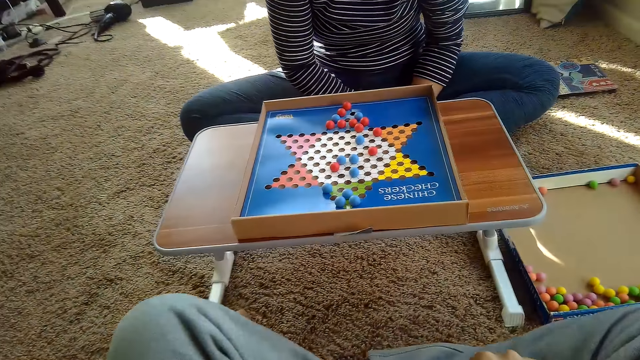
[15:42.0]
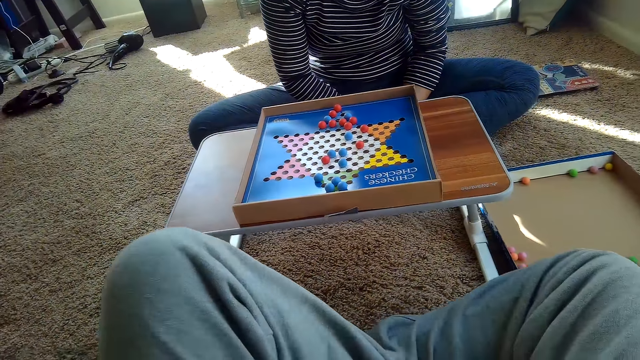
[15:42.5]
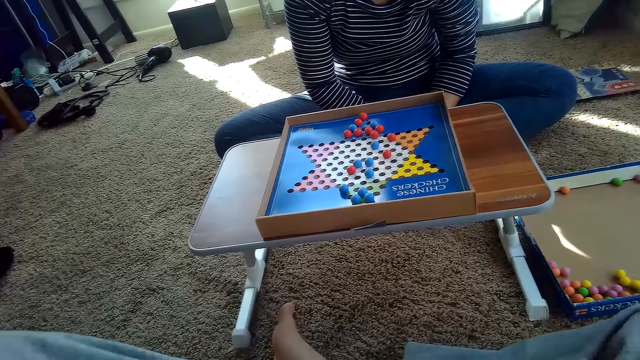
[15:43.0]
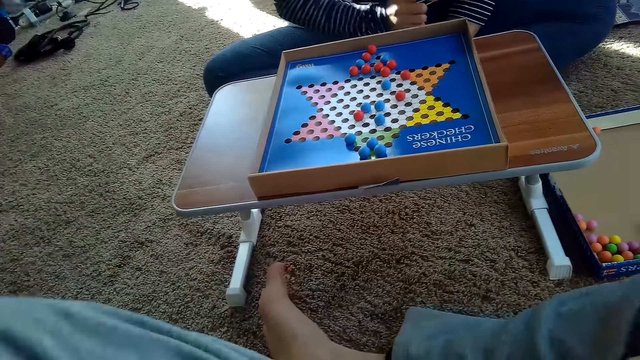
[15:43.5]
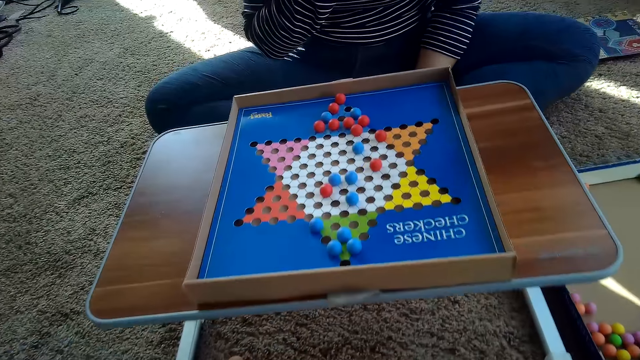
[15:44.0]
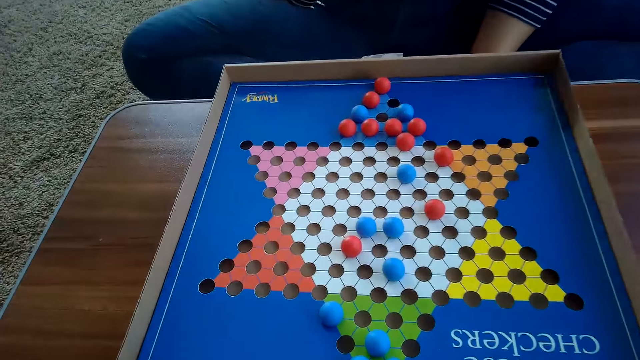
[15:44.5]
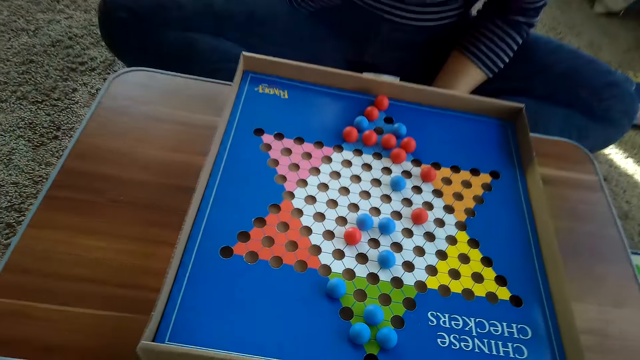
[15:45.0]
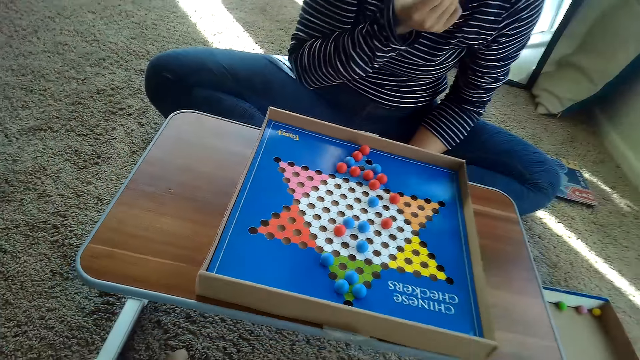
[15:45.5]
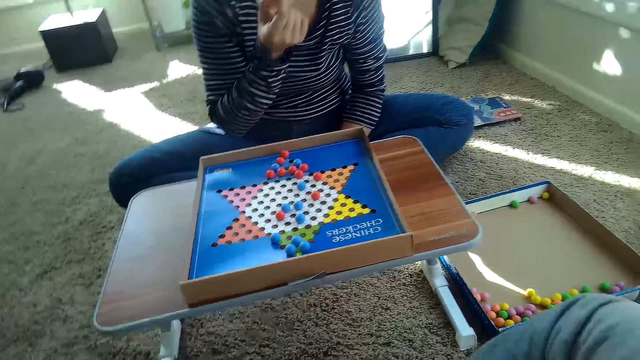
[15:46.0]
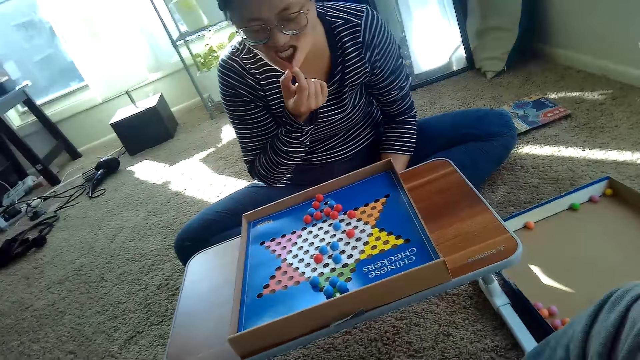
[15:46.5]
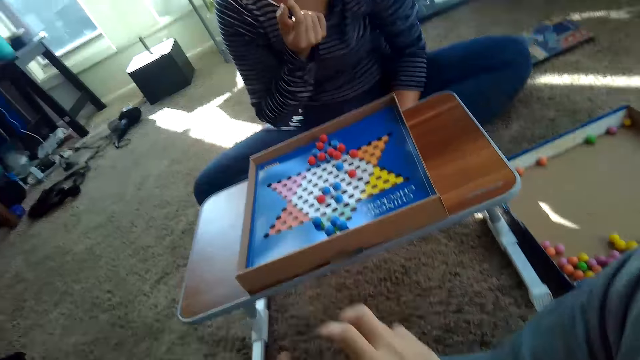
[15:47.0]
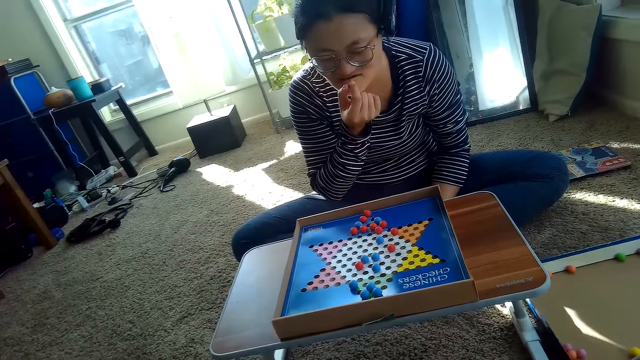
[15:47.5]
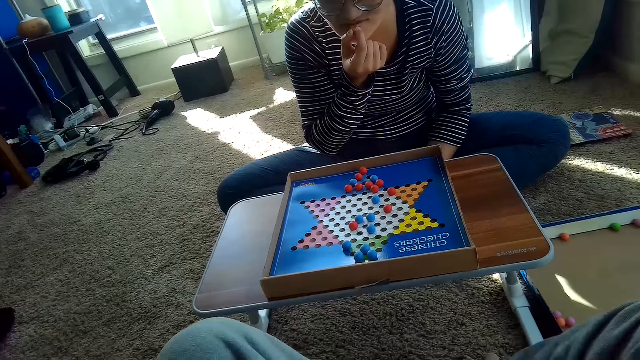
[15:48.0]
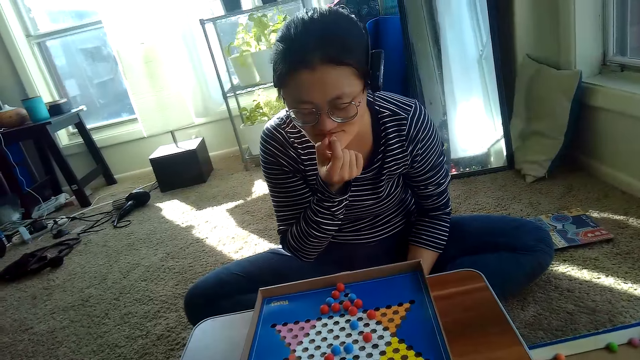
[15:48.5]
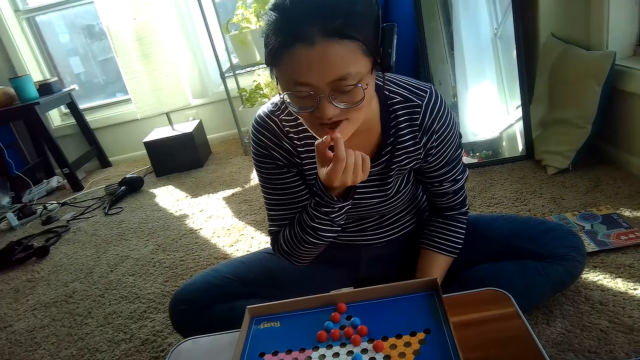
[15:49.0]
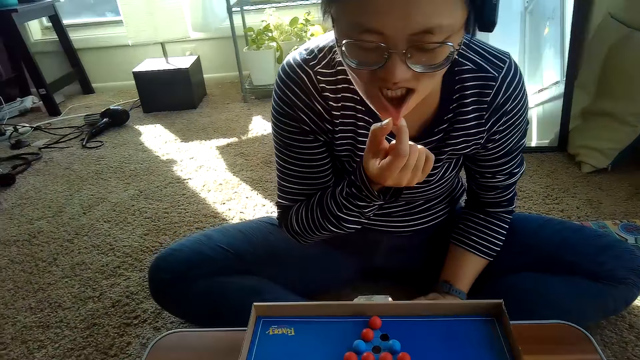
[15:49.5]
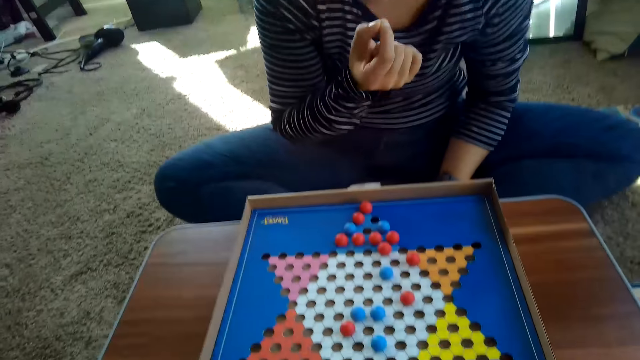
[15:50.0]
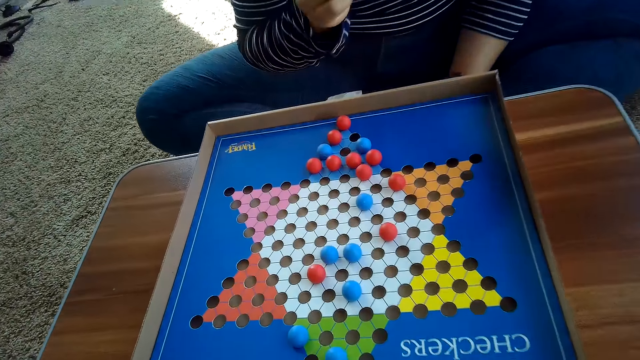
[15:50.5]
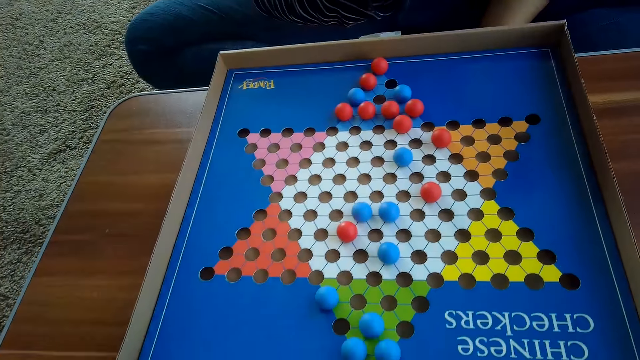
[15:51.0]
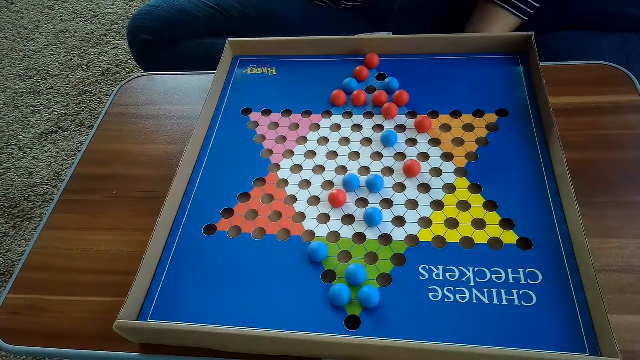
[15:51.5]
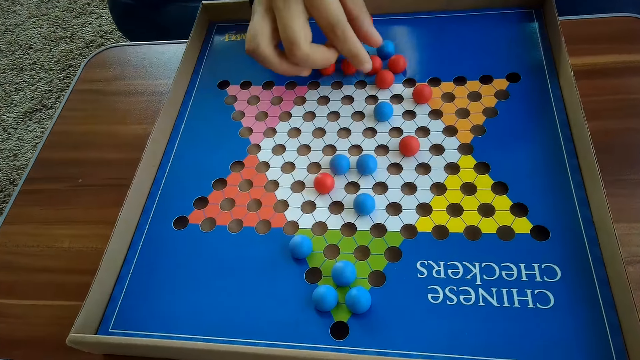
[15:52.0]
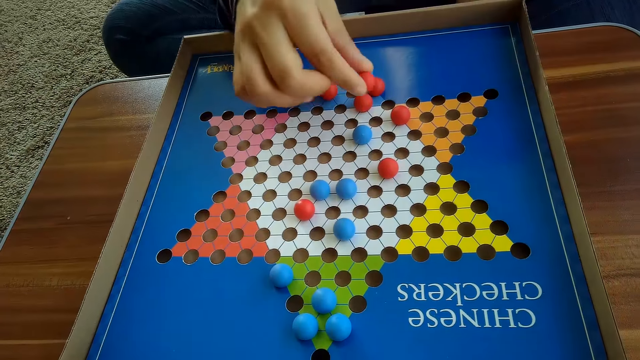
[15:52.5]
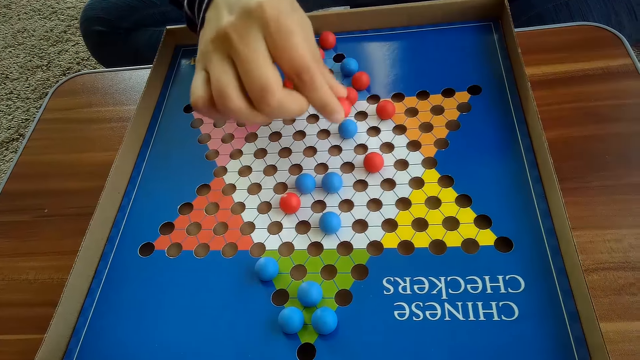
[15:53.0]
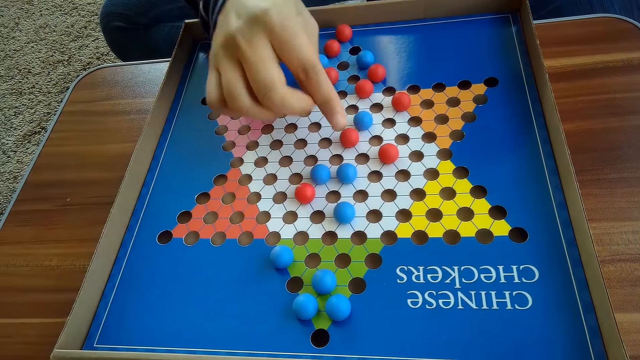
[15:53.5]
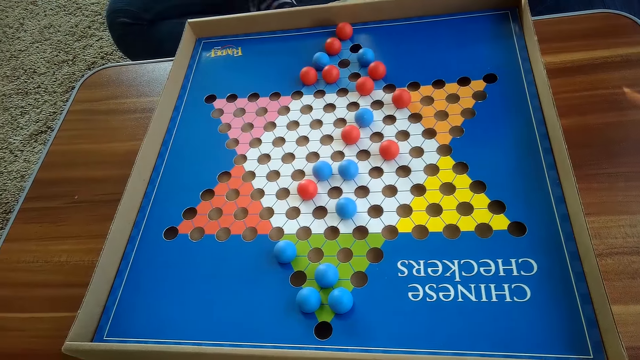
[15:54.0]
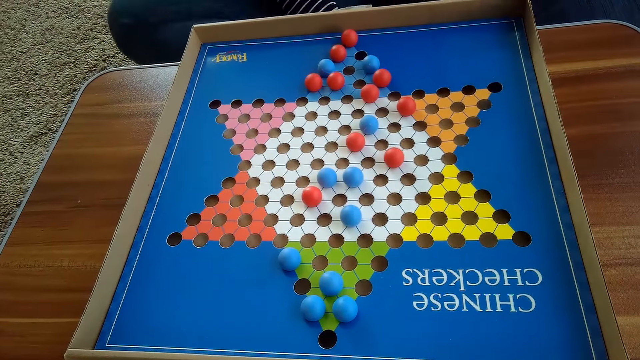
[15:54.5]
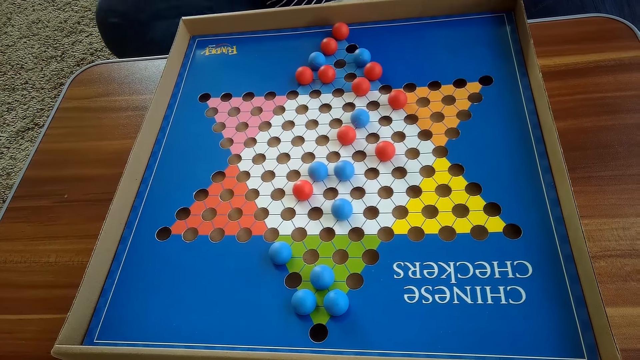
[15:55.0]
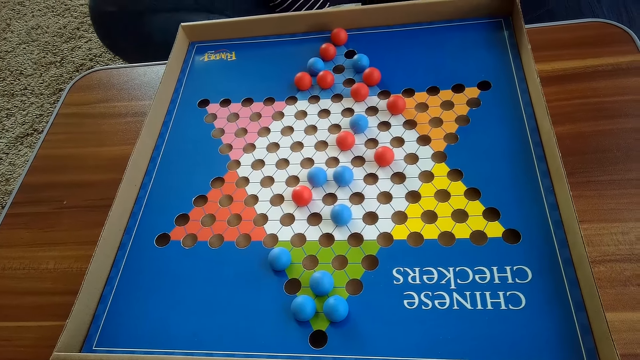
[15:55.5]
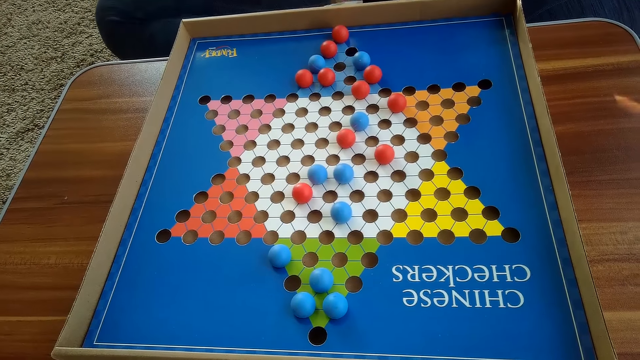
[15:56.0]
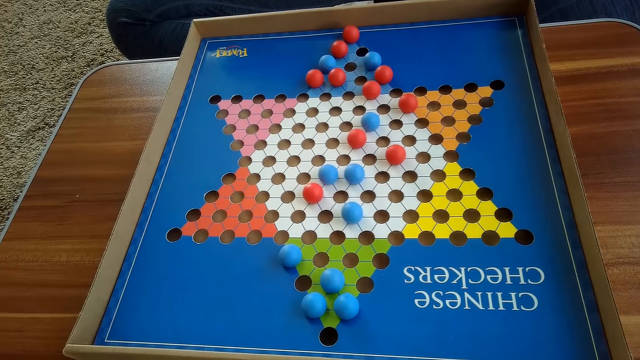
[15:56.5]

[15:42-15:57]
The camera wearer moves his body. He looks around. The woman holds her lip with her right hand. The camera wearer raises his right hand. The woman moves another red Chinese checkers ball on the Chinese checker board with her right hand.

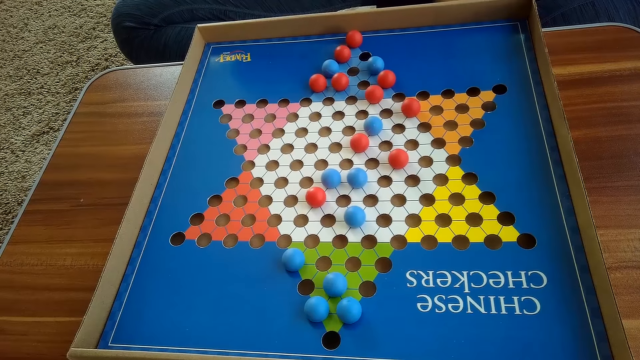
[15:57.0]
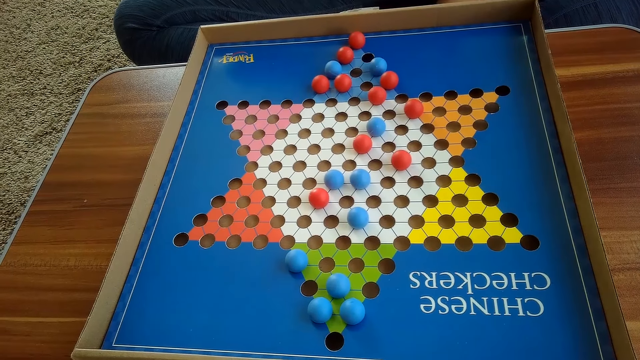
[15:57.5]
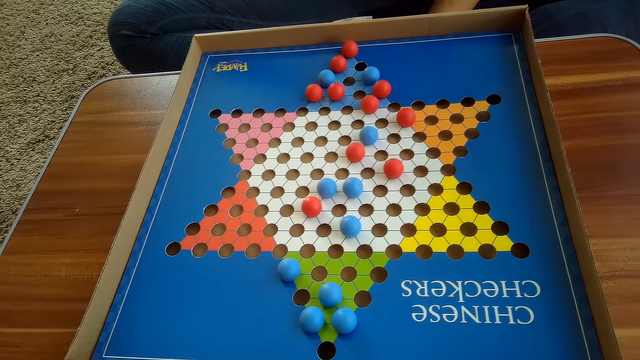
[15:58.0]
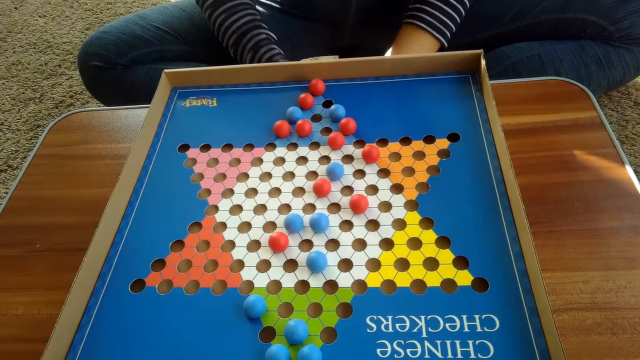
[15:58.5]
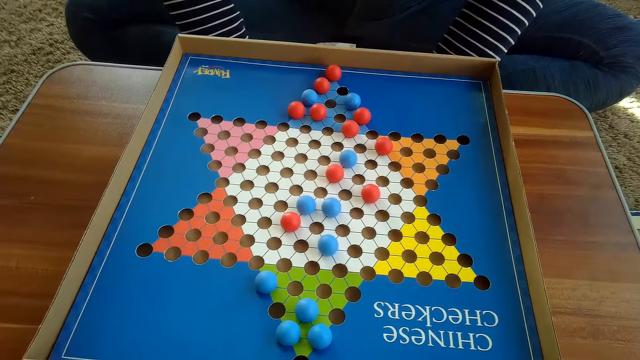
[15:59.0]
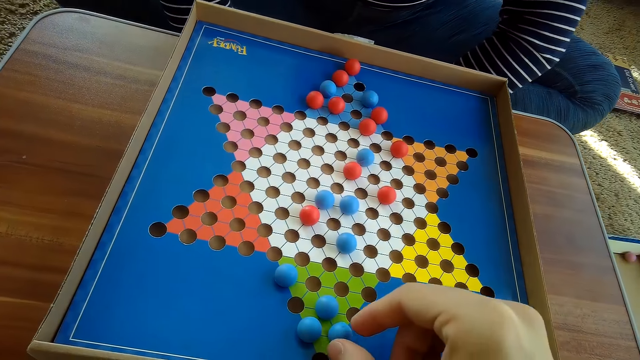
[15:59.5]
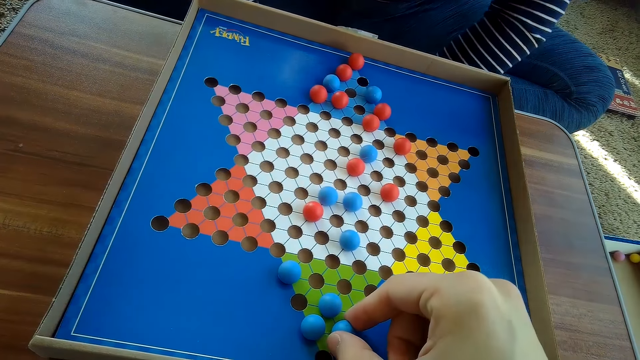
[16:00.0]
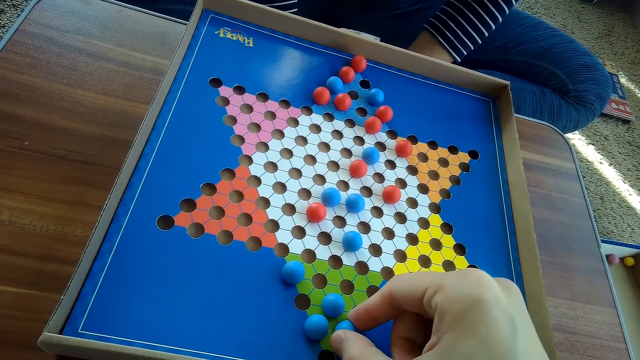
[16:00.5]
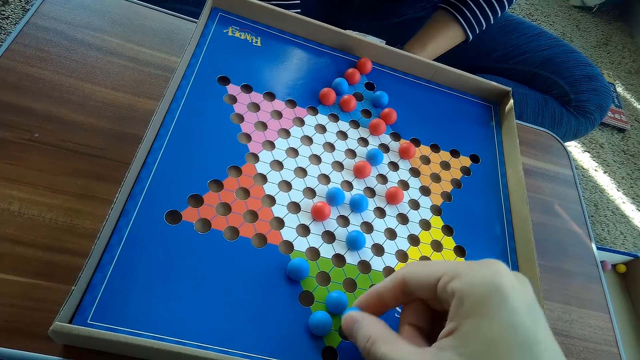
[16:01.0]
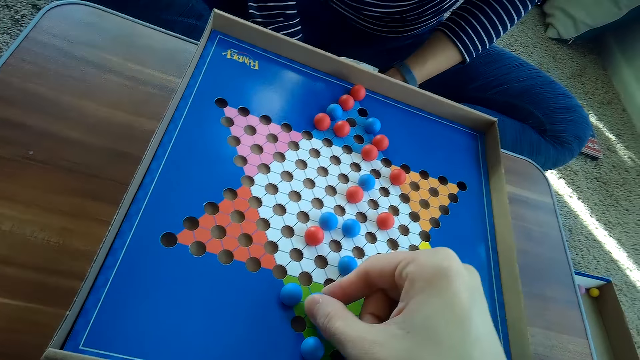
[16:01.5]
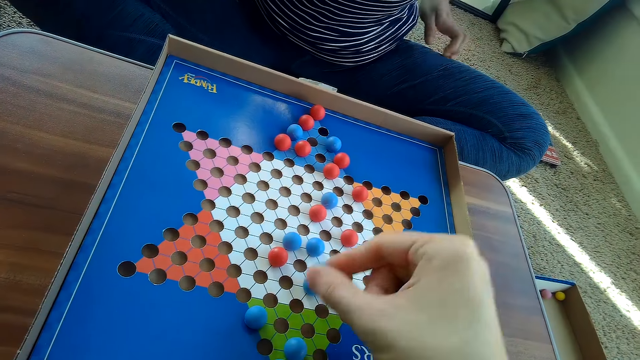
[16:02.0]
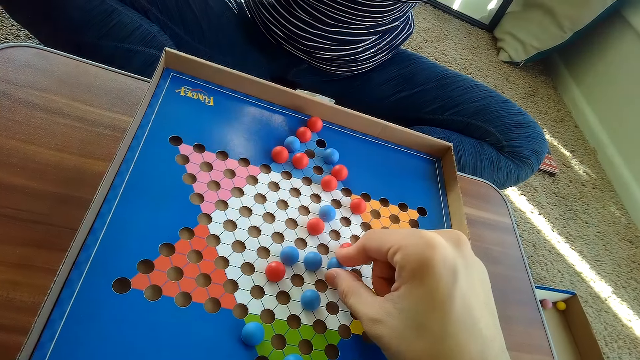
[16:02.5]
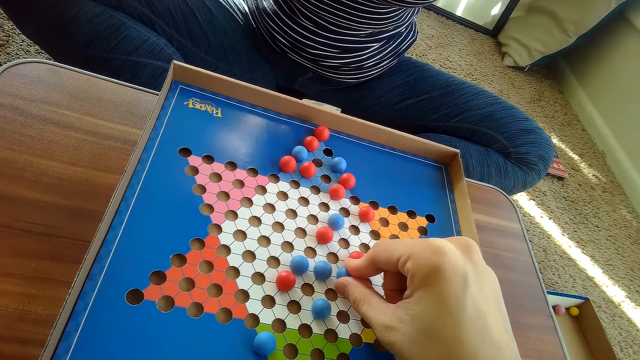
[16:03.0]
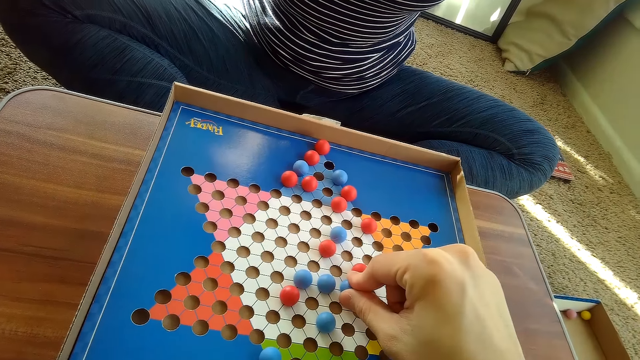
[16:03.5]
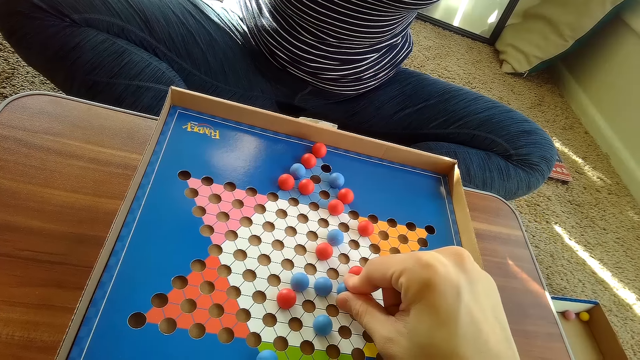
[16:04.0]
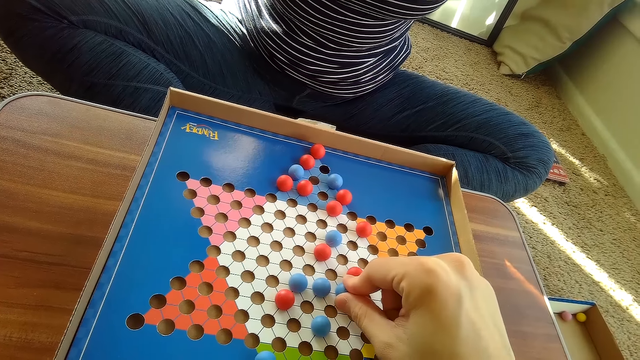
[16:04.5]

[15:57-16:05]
The camera wearer touches another blue Chinese checkers ball on the Chinese checkers board with his right hand. He moves the blue Chinese checkers ball on the Chinese checkers board with his right hand. The woman touches her back.
